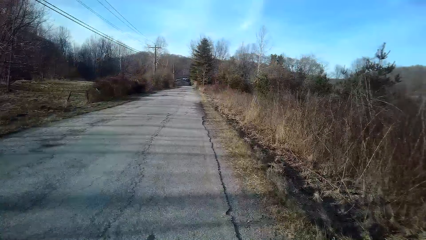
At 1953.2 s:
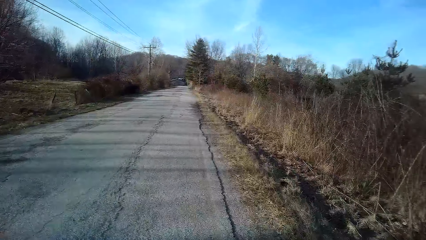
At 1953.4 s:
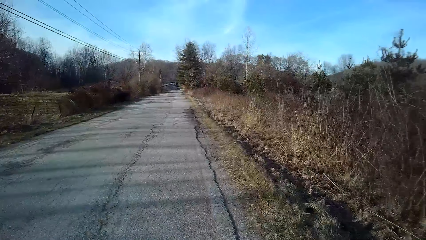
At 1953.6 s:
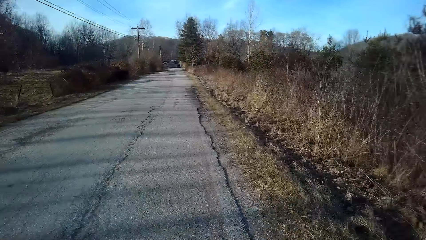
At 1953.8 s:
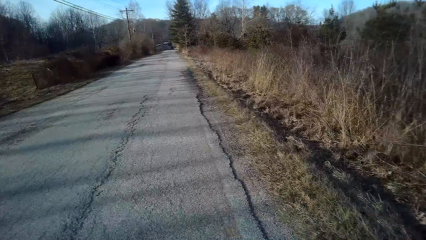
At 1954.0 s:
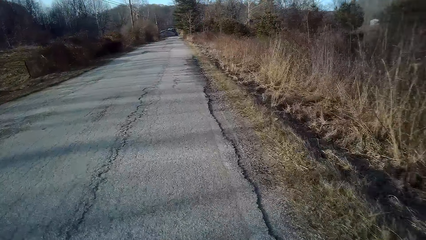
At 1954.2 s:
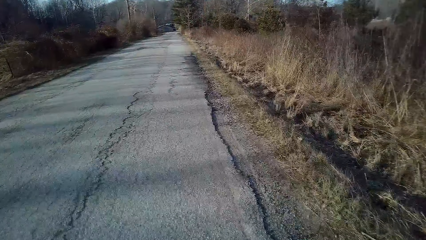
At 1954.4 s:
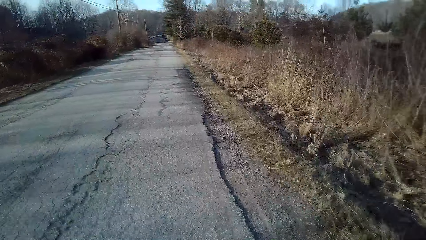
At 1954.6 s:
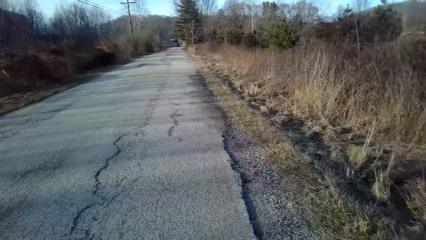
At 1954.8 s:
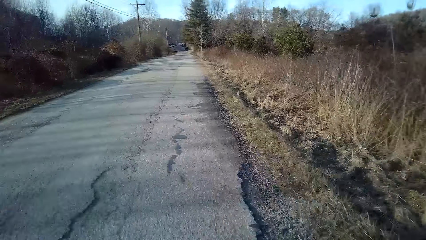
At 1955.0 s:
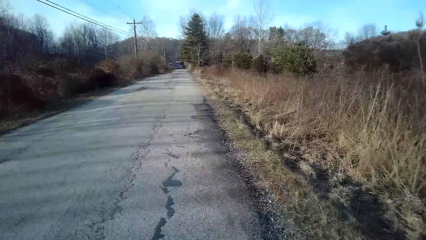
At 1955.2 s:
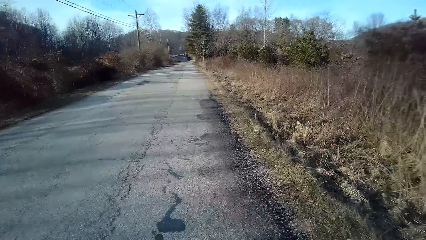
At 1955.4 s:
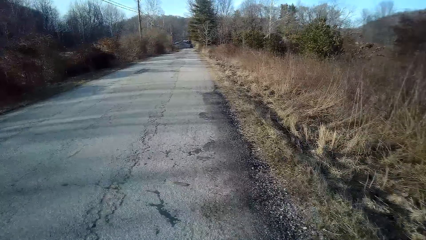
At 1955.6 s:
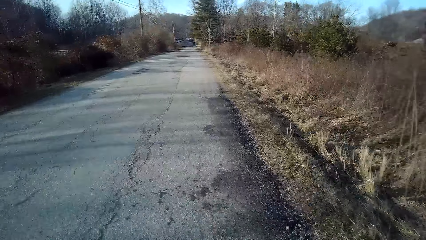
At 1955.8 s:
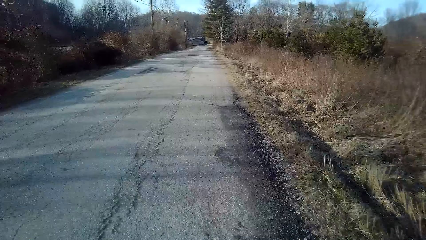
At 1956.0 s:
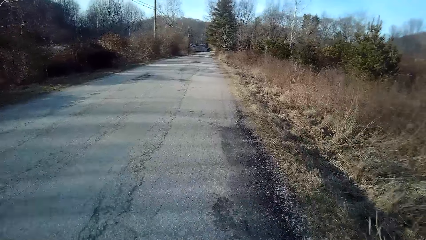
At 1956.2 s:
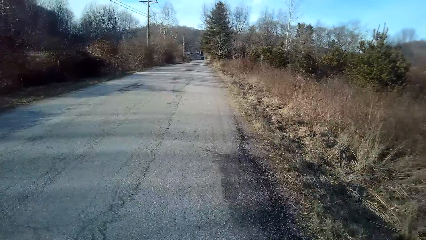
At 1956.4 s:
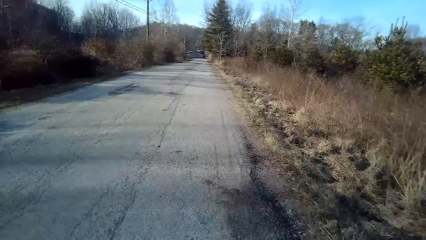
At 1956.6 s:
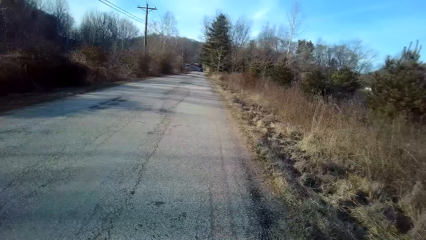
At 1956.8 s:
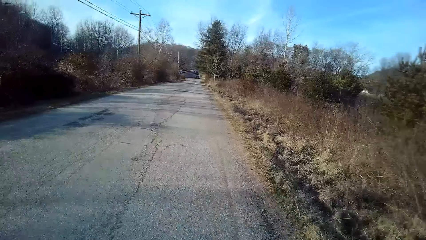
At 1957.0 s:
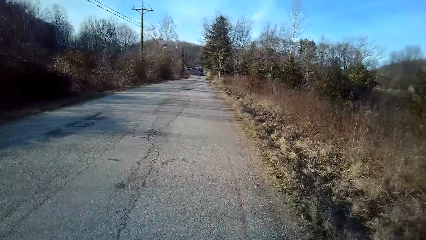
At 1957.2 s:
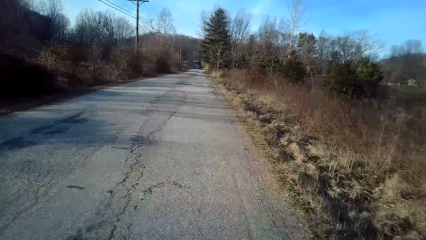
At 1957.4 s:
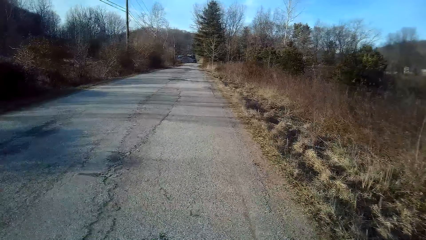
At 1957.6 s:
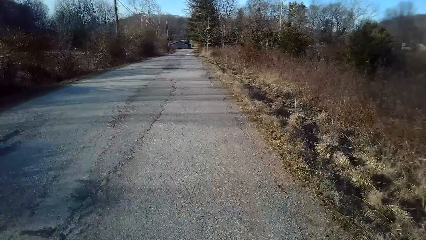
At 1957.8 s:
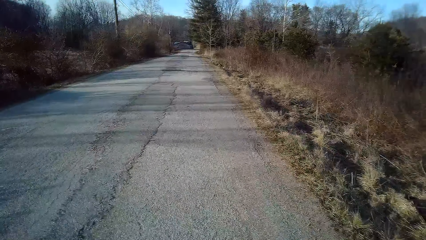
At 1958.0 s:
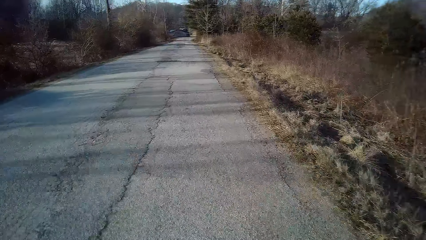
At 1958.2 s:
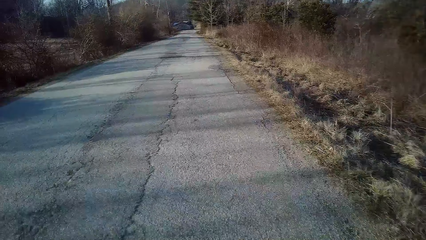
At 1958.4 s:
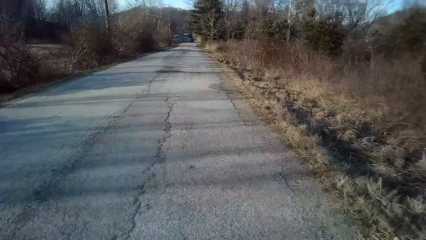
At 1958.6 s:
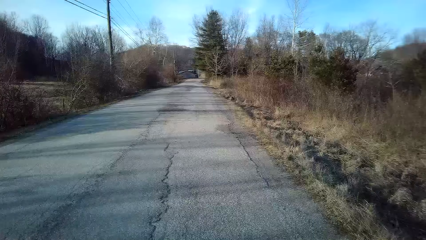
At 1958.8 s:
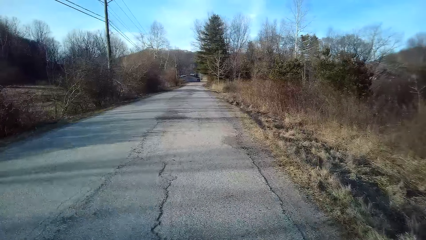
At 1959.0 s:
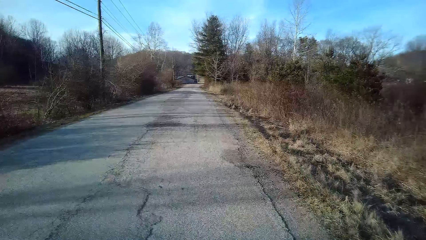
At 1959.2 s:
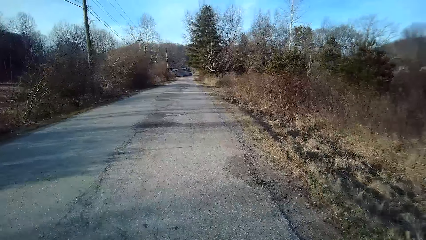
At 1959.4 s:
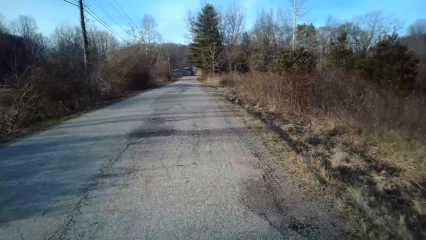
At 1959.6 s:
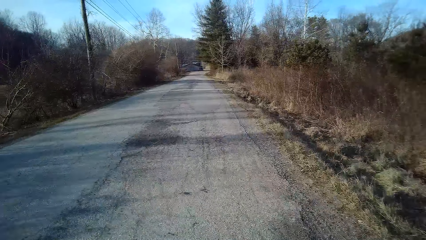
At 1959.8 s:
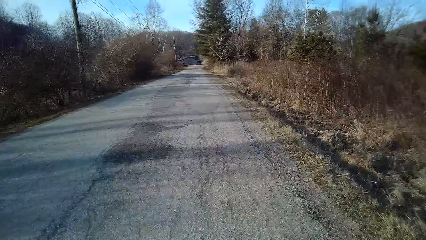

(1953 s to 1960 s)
The camera wearer turns to the side. They ride the bicycle along the road.

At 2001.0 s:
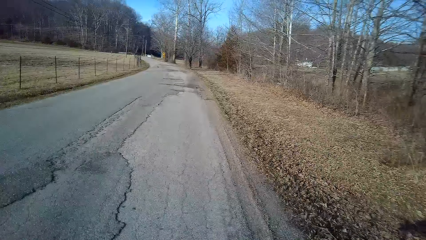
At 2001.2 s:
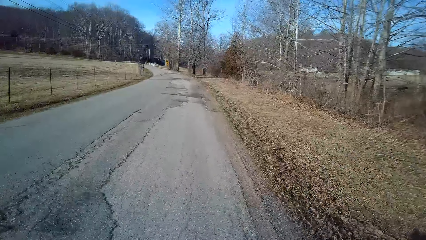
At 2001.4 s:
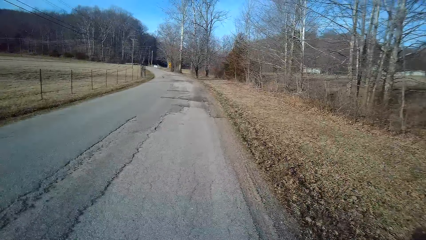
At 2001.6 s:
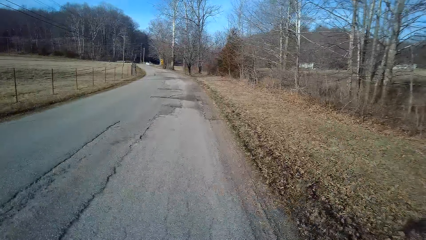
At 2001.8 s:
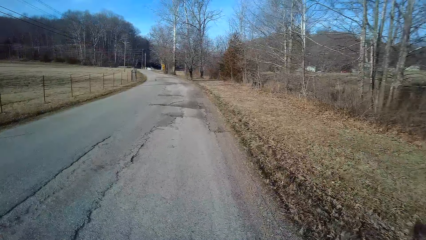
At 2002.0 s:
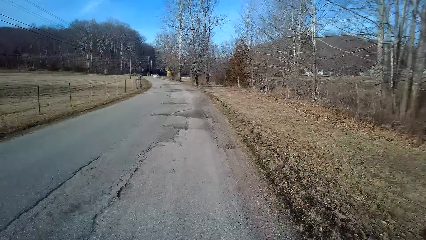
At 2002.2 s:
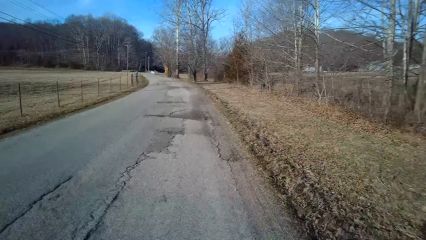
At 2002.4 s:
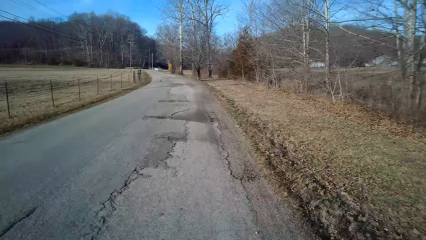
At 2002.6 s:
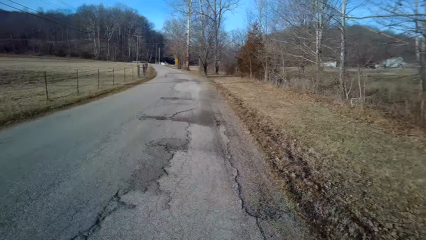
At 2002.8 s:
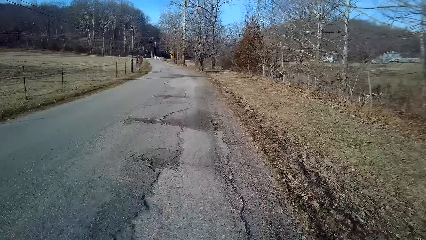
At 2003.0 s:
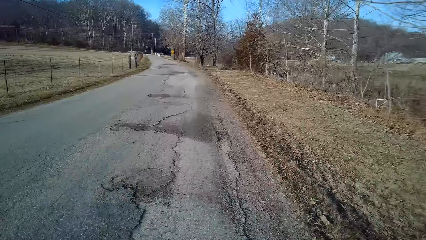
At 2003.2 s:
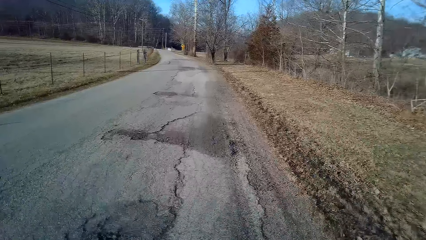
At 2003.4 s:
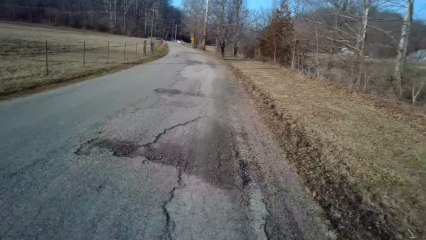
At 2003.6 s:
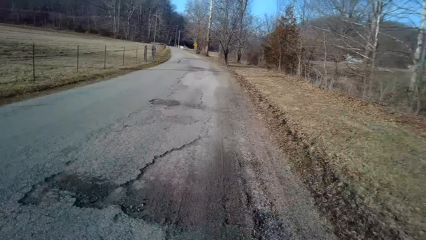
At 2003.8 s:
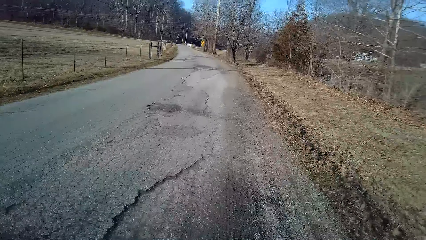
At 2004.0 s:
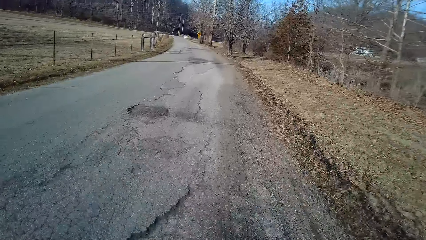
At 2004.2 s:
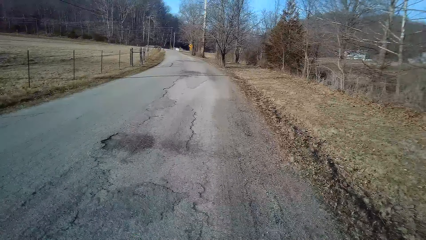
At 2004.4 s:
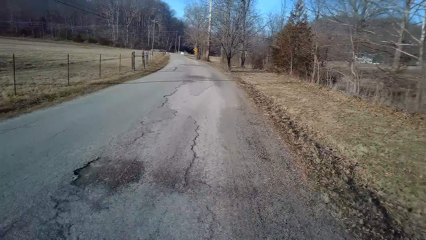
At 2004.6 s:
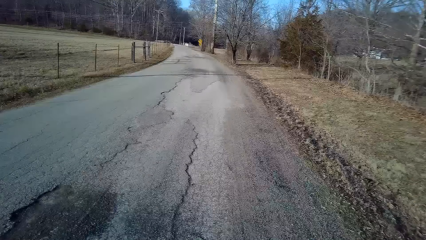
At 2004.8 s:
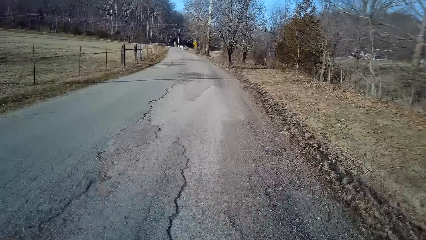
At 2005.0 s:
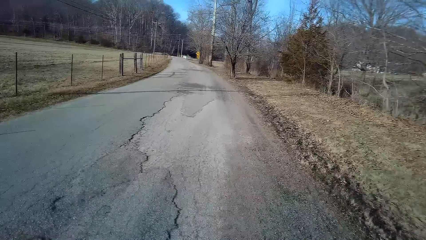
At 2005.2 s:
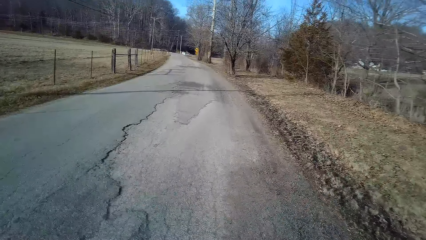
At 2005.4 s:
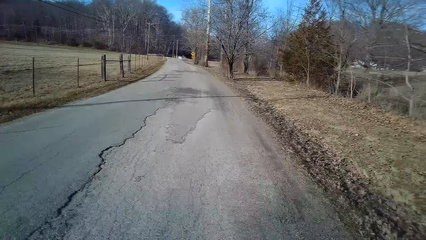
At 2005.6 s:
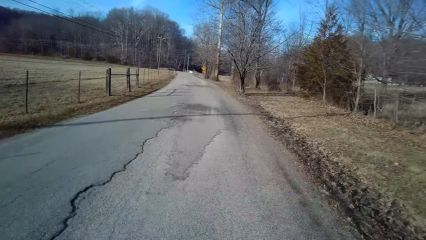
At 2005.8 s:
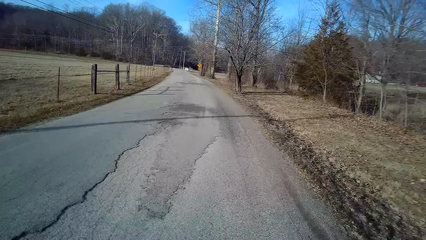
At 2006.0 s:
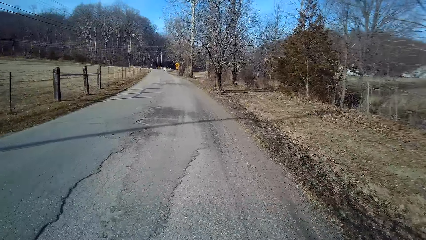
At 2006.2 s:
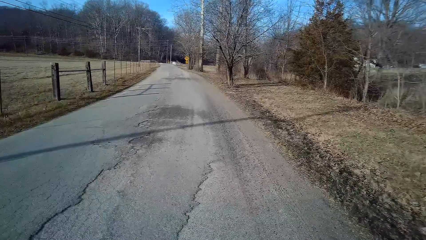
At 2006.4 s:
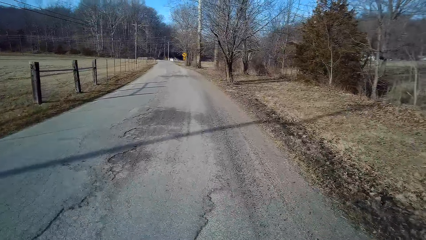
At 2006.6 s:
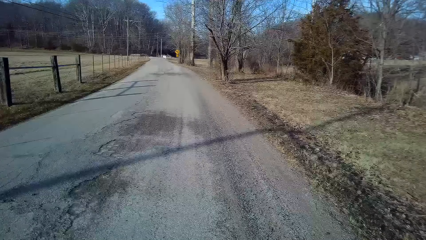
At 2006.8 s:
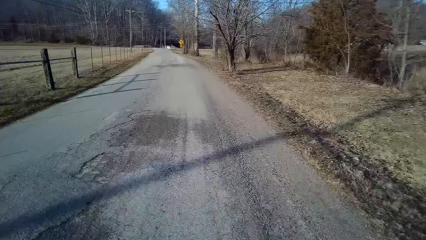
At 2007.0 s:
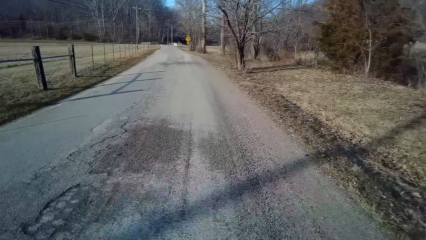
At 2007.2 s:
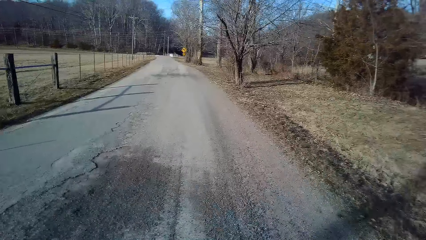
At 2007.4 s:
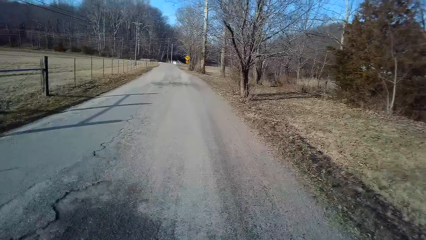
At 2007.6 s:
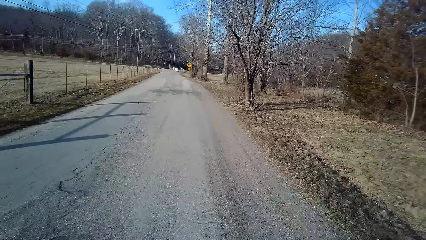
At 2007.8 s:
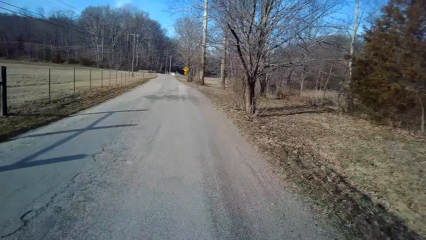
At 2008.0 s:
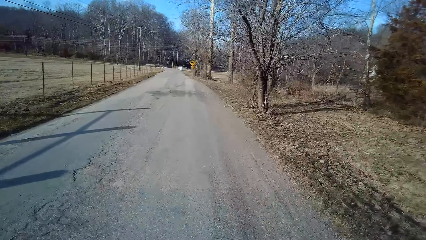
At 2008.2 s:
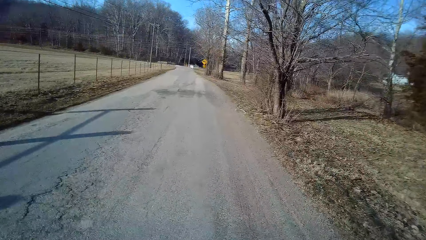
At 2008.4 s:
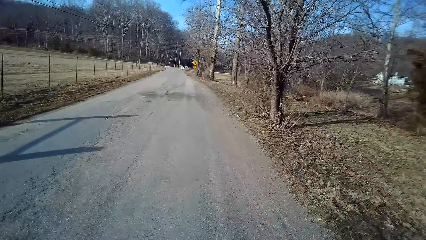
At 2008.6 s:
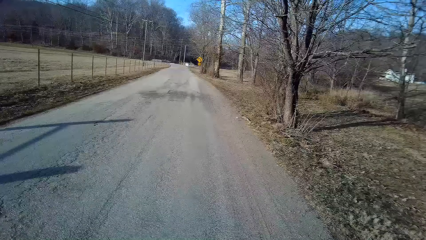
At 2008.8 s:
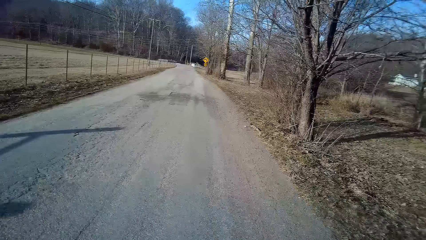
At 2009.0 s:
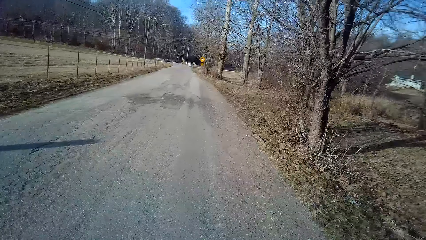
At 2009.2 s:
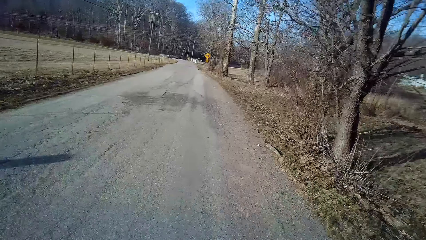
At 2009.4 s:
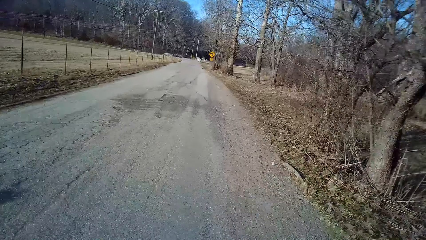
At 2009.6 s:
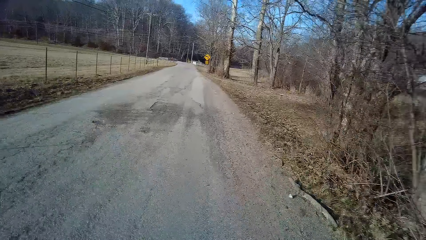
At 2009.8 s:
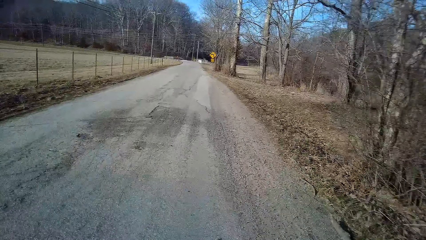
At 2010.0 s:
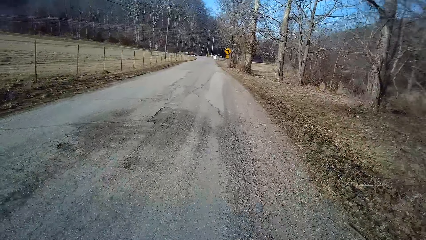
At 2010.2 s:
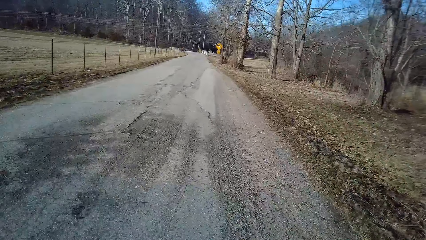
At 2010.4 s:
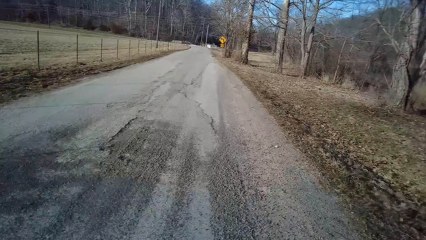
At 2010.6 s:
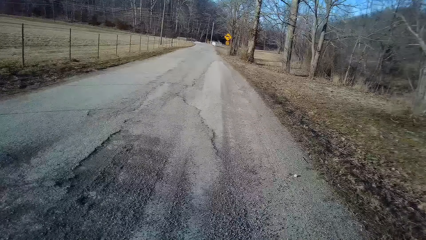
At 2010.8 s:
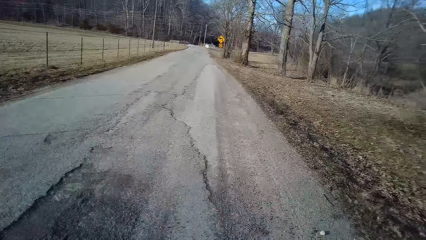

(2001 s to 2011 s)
The camera wearer turns to the side. They ride the bicycle along the road.
